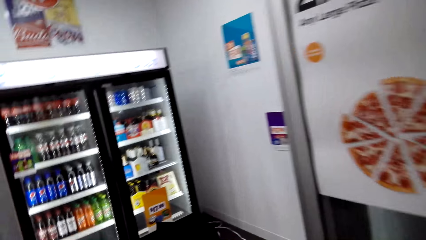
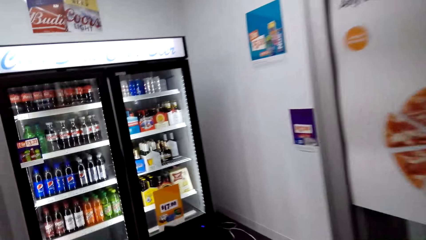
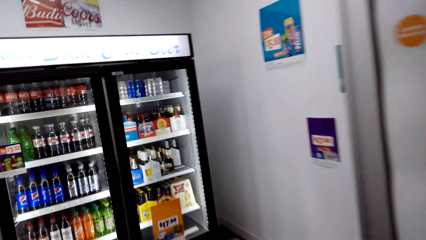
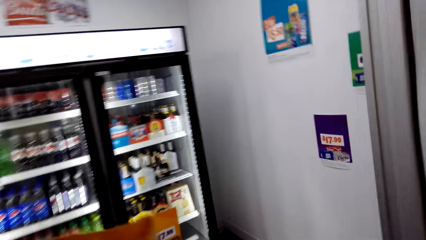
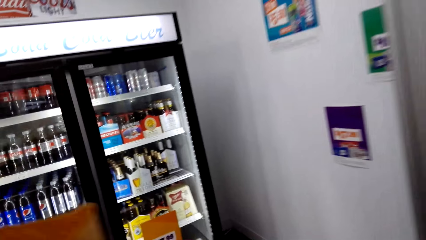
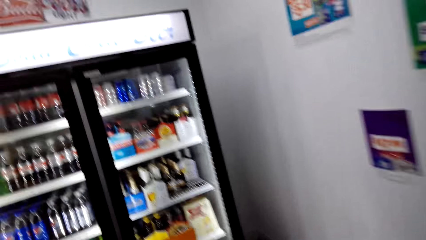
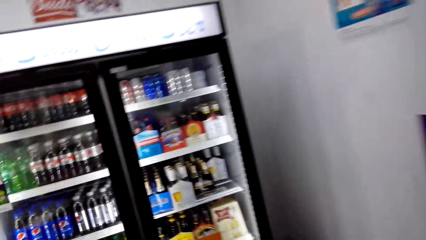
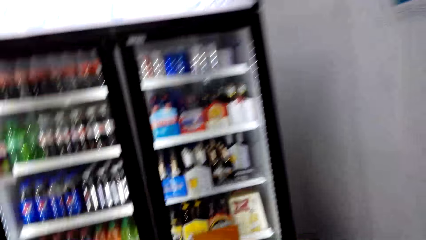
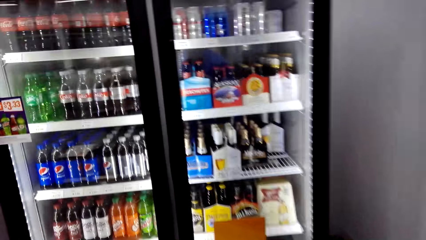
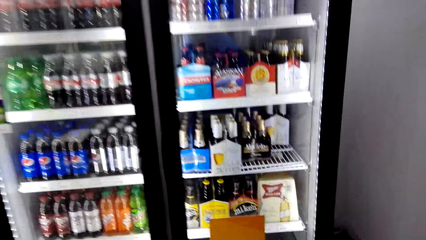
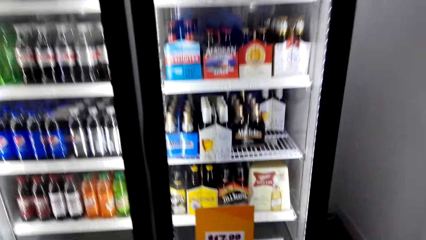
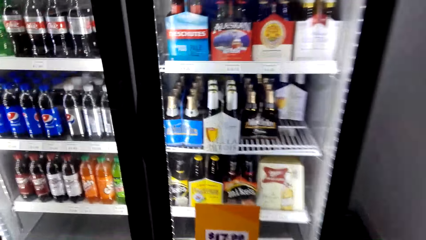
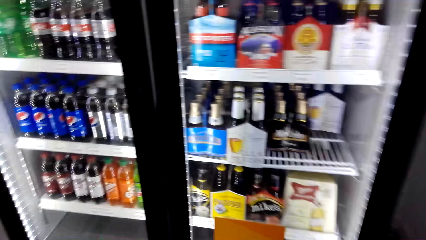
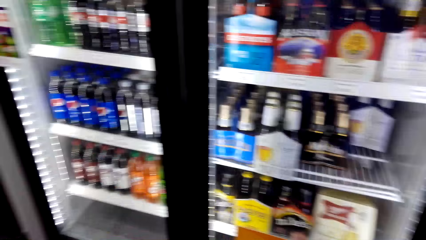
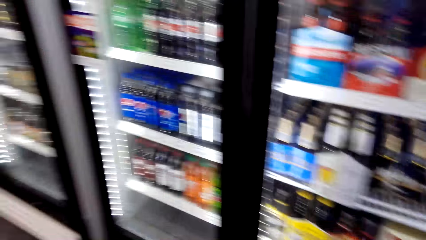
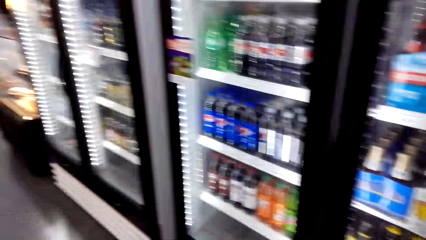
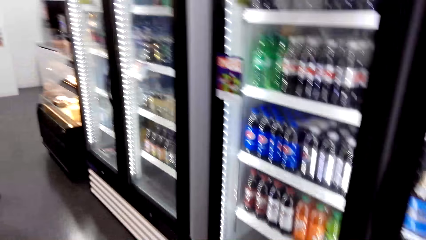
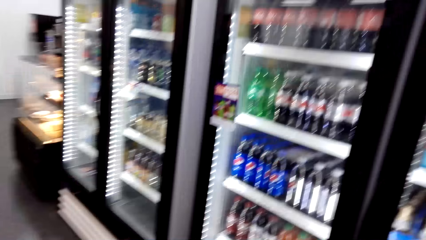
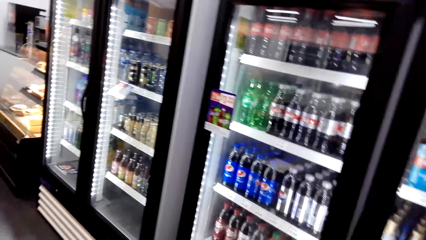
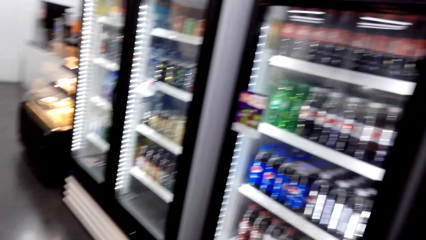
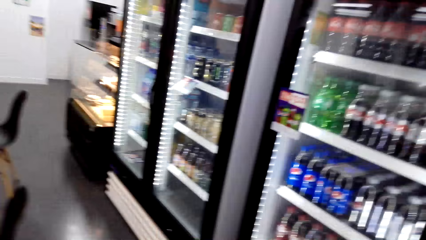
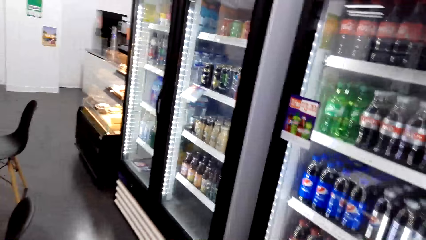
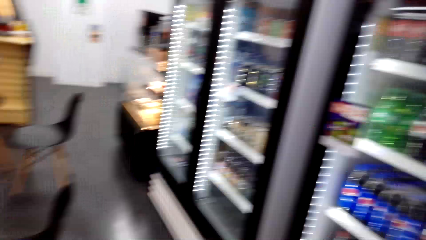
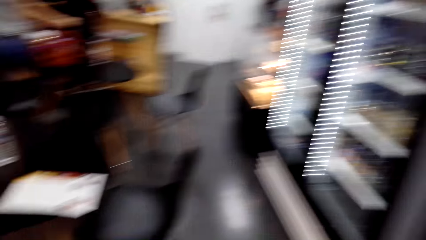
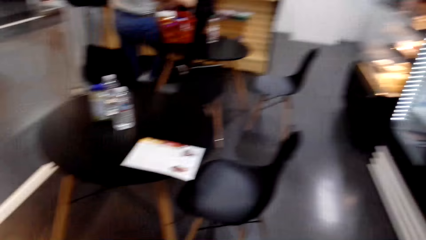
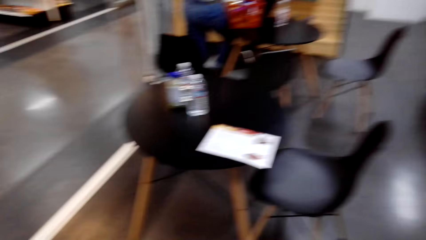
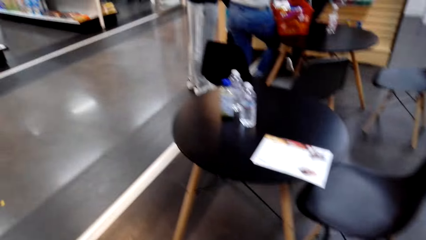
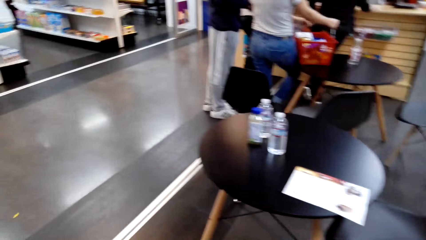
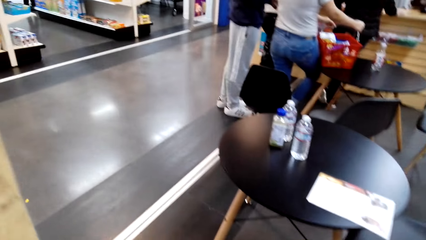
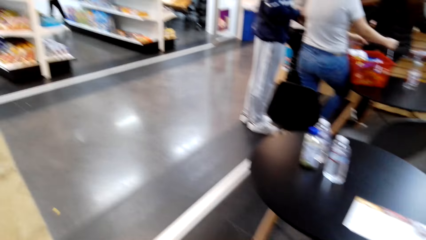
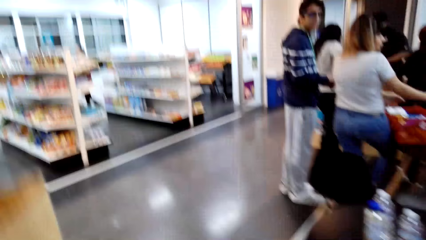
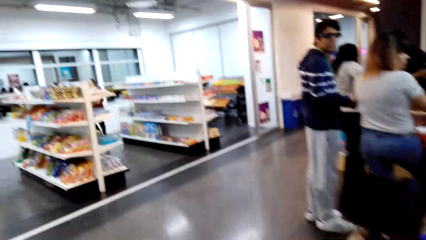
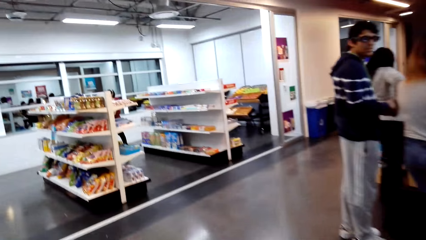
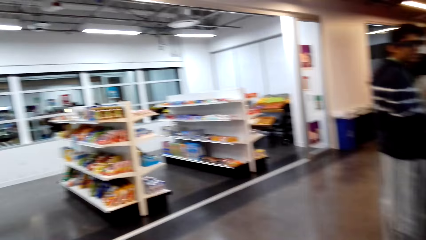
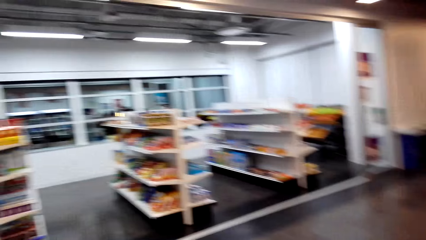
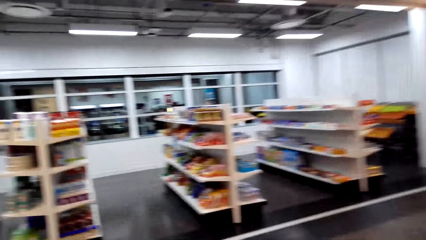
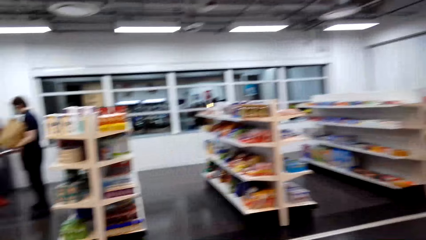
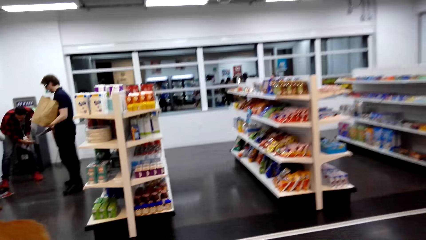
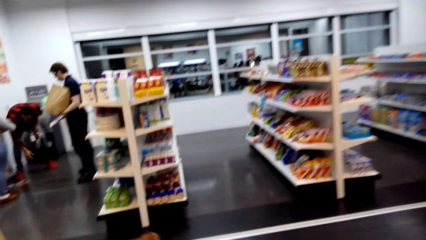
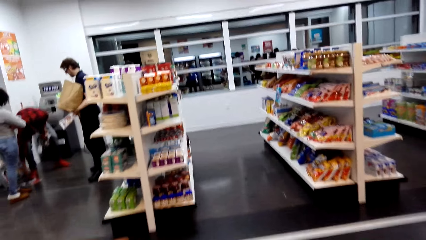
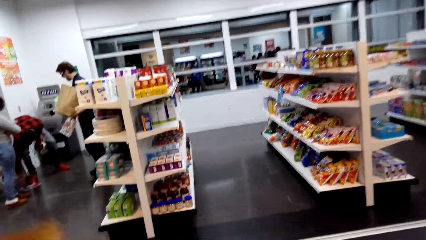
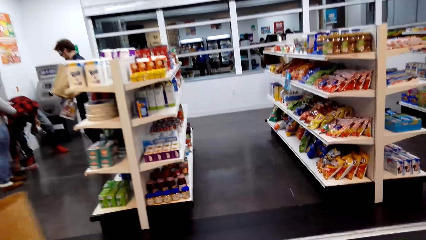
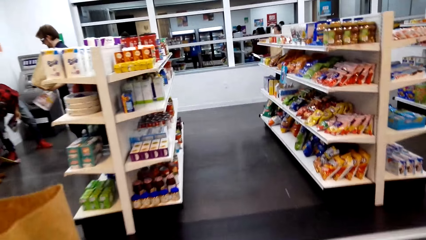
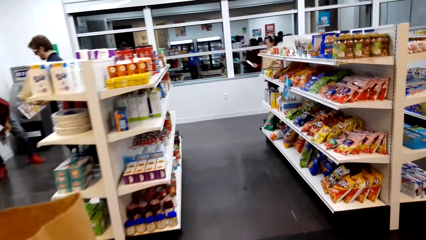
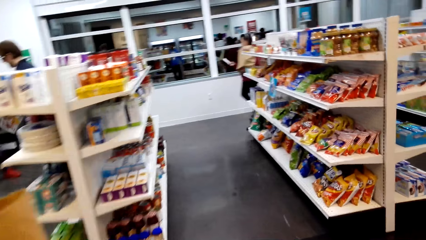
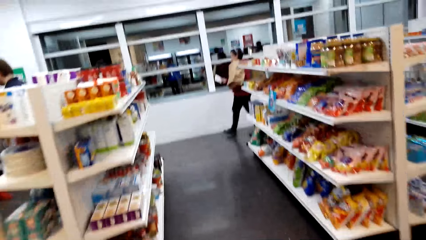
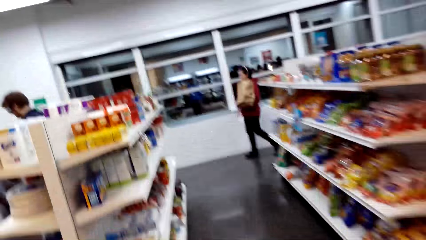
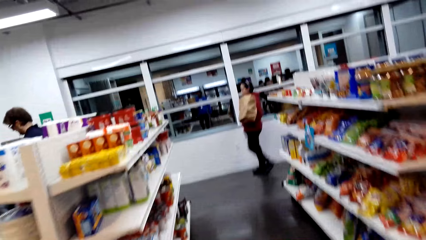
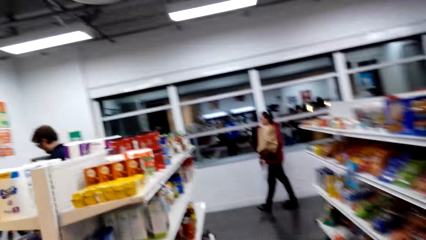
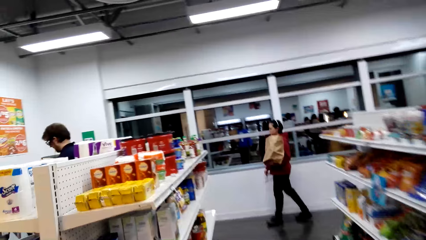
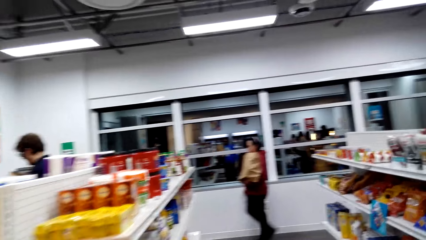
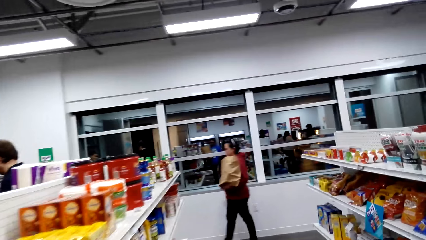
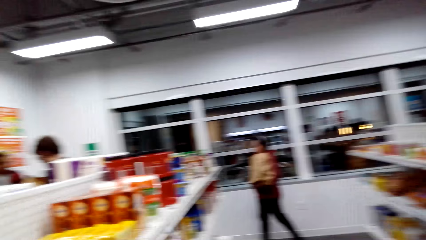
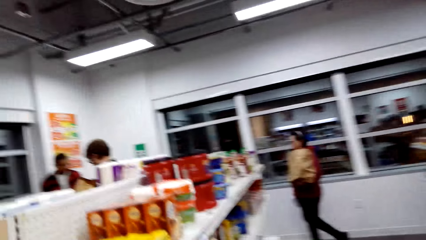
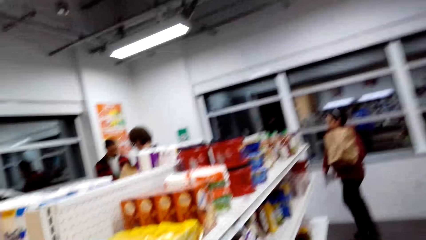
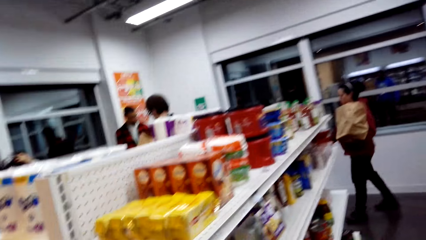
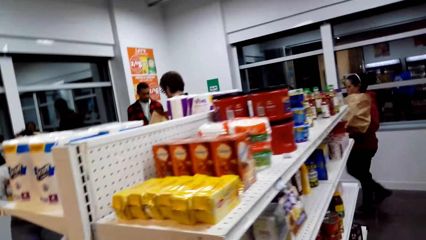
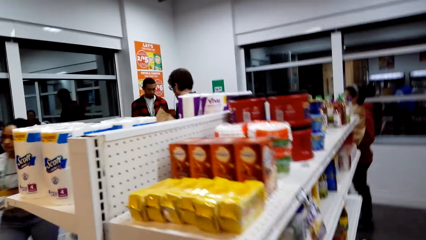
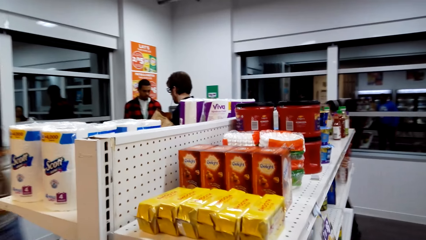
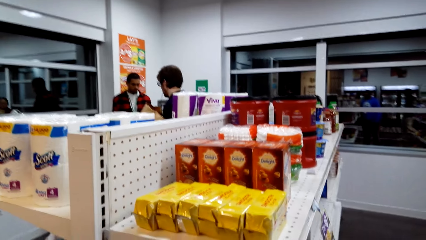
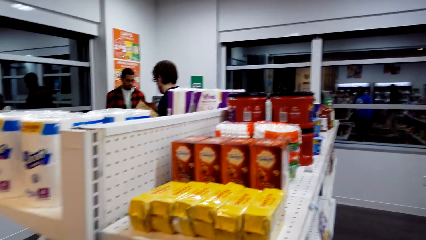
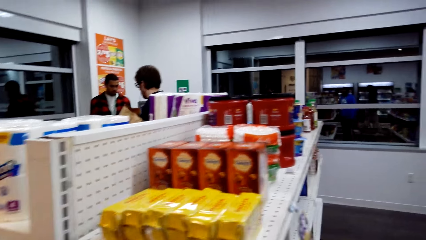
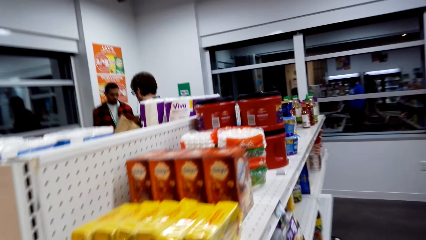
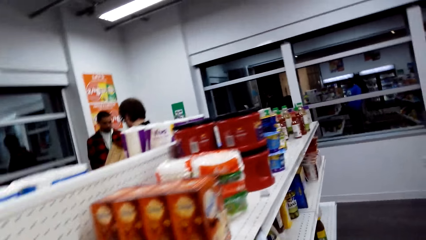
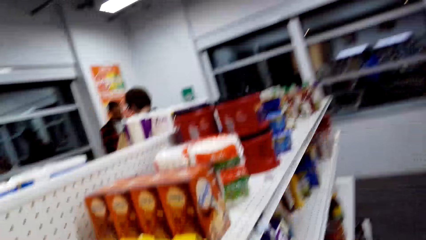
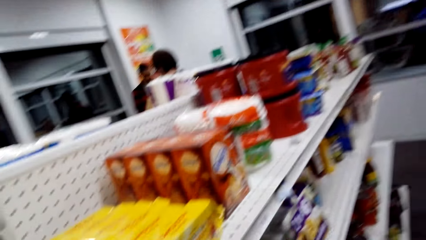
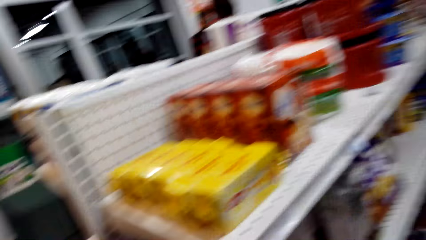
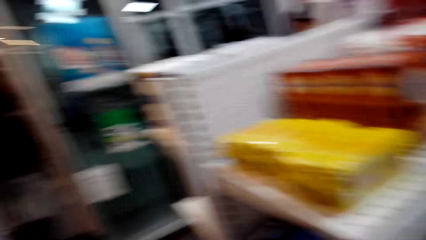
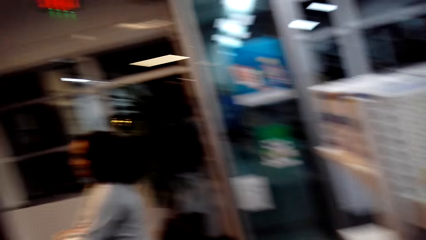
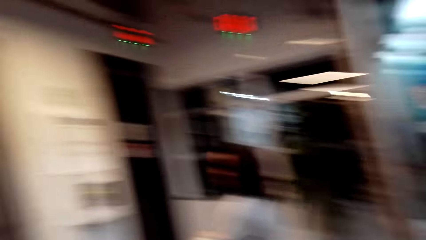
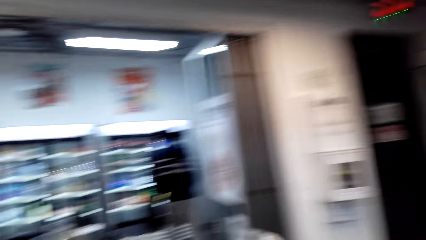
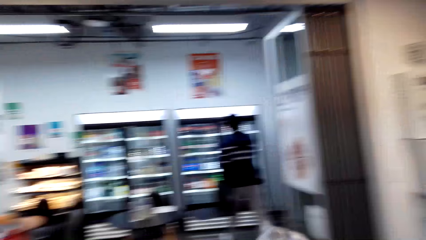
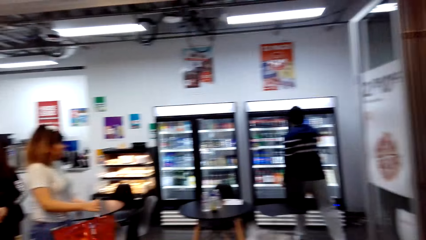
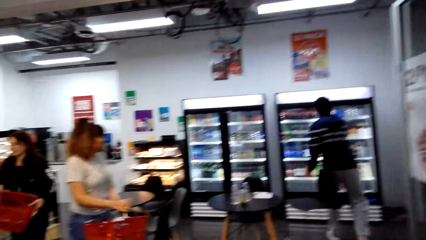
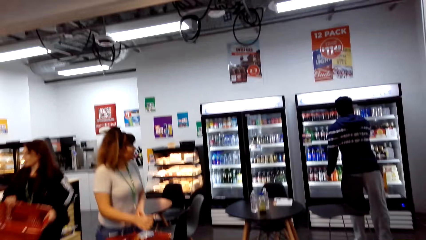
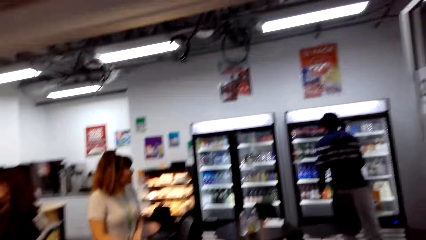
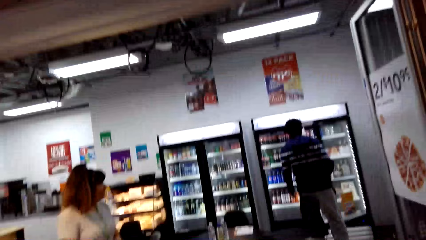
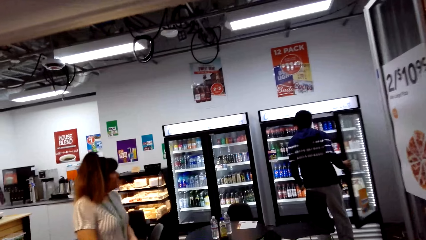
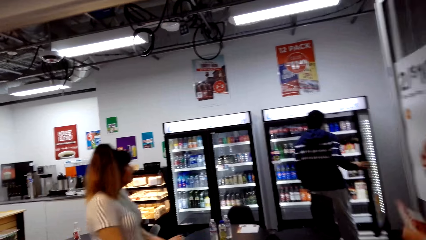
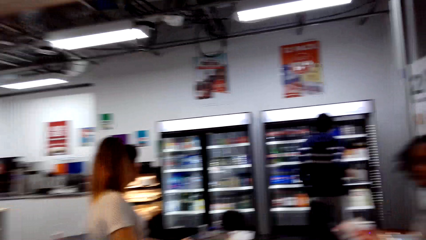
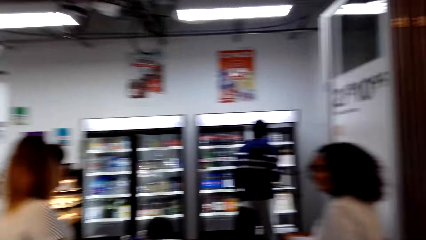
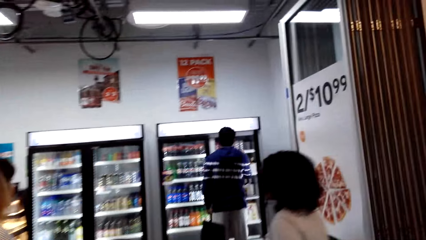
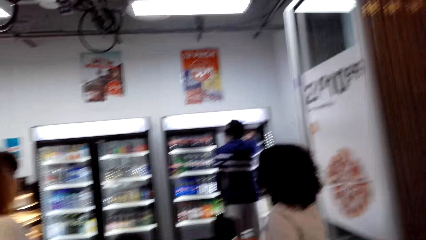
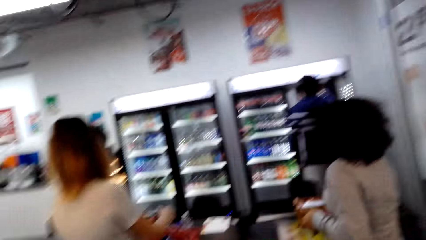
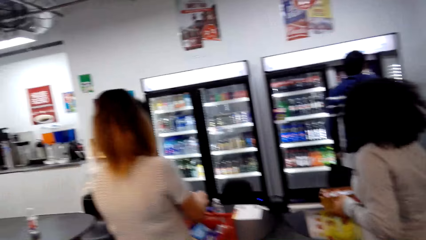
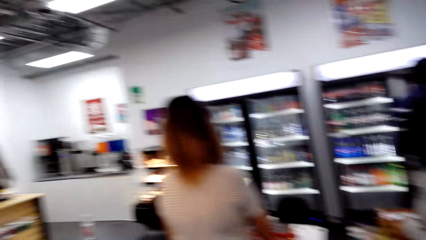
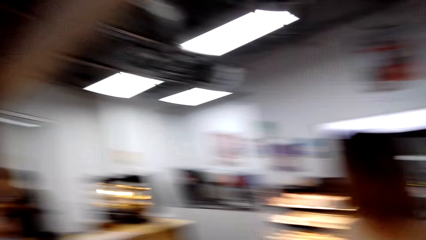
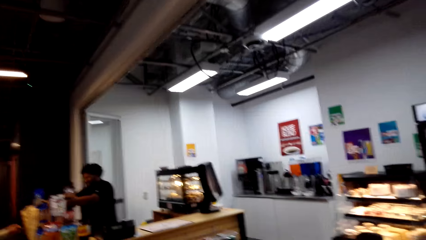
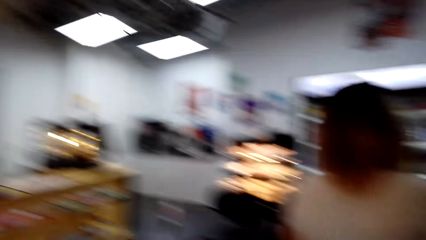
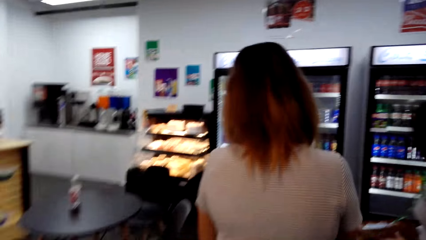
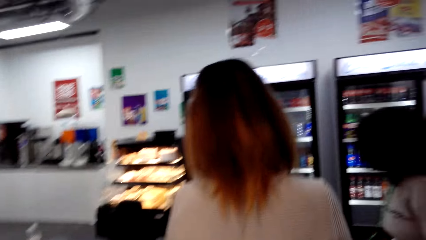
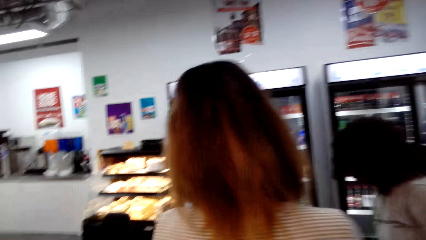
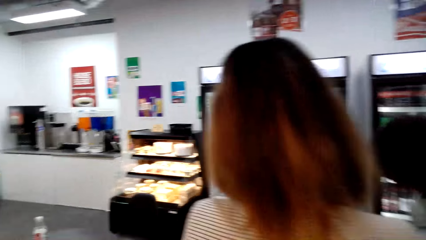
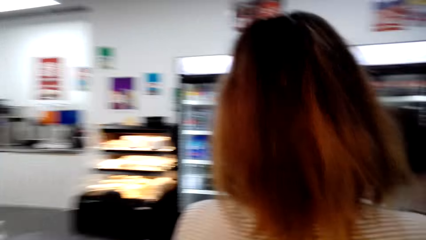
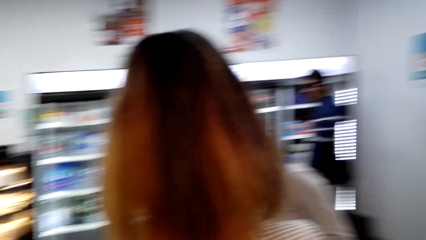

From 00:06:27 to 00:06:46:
The camera wearer walks towards the beverages. They look at the fridges. They turn around. They walk around. A person walks around. The camera wearer walks to the shelves. They look around. They turn around. They walk around.
